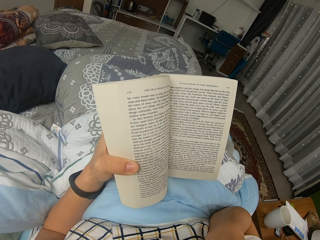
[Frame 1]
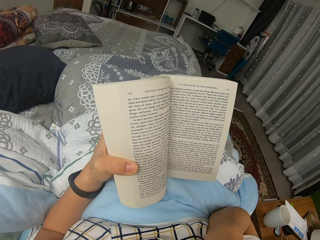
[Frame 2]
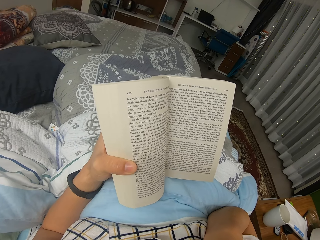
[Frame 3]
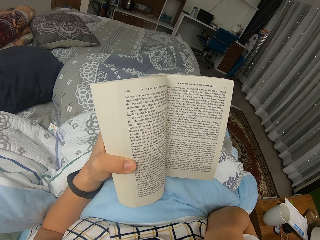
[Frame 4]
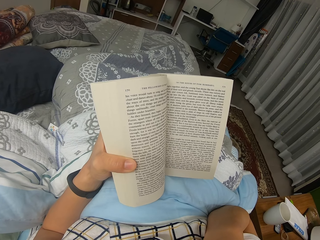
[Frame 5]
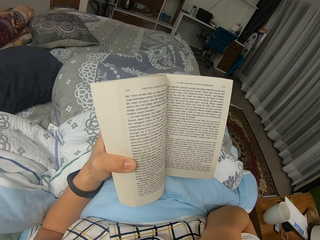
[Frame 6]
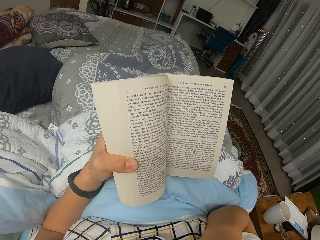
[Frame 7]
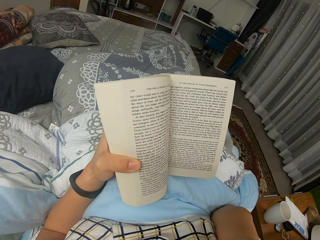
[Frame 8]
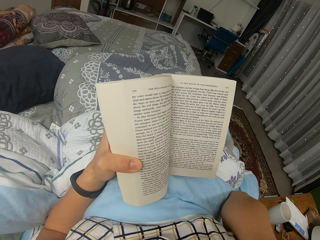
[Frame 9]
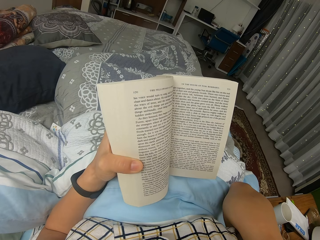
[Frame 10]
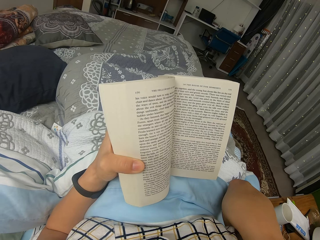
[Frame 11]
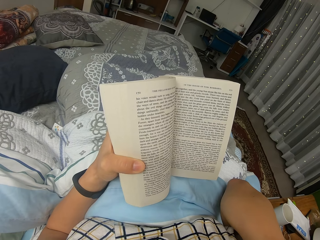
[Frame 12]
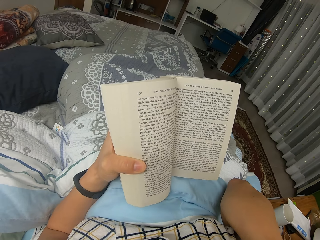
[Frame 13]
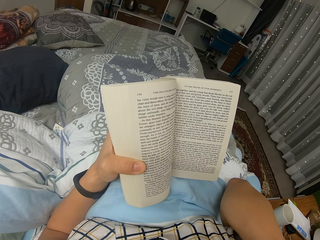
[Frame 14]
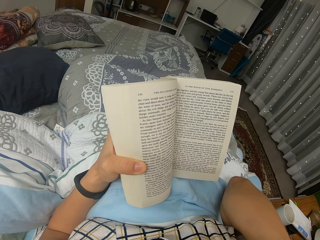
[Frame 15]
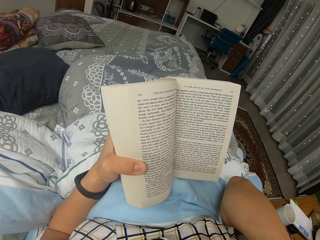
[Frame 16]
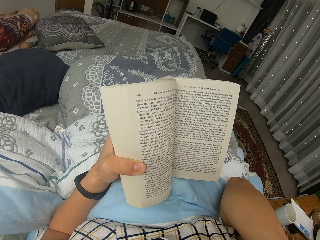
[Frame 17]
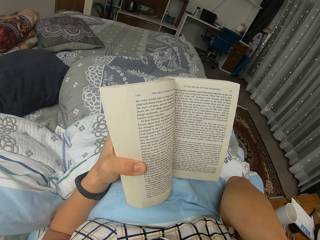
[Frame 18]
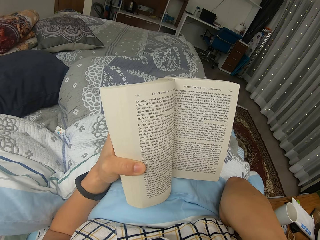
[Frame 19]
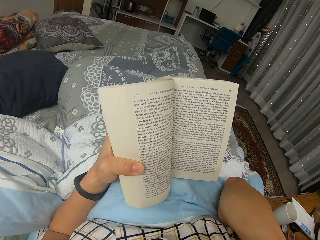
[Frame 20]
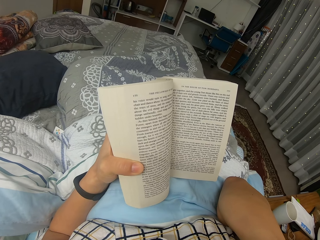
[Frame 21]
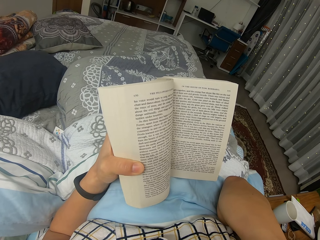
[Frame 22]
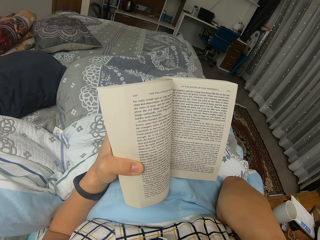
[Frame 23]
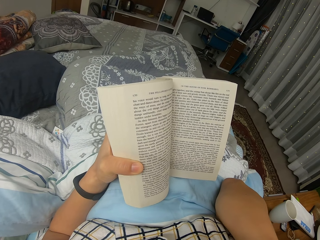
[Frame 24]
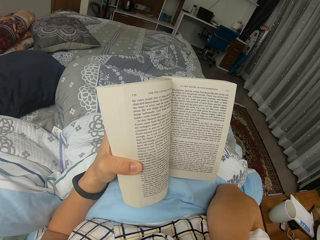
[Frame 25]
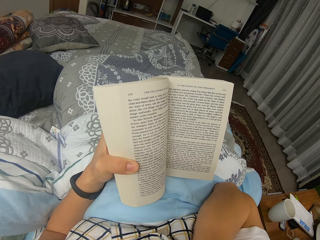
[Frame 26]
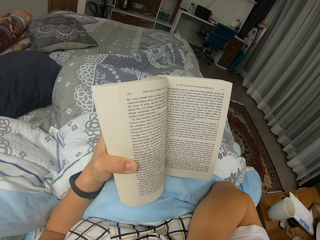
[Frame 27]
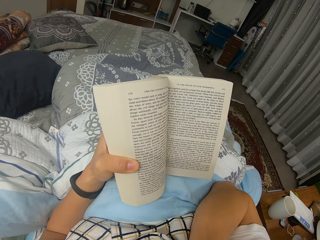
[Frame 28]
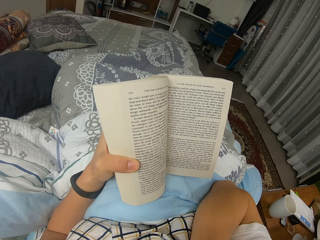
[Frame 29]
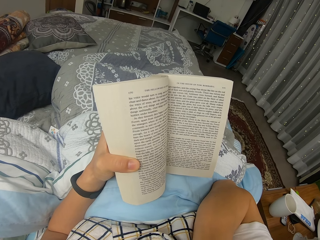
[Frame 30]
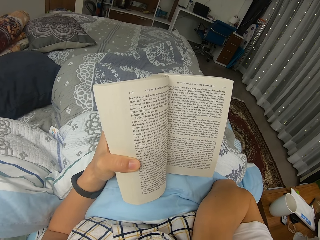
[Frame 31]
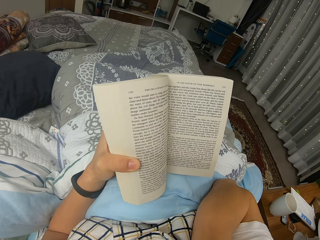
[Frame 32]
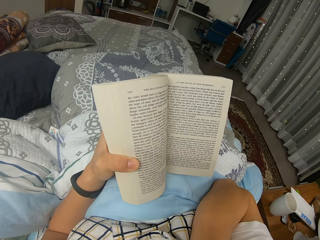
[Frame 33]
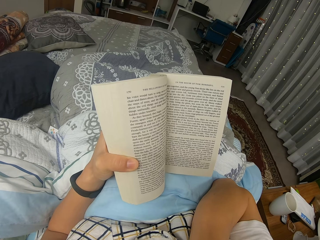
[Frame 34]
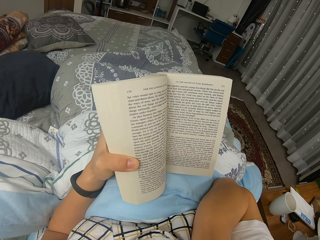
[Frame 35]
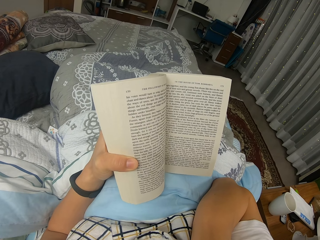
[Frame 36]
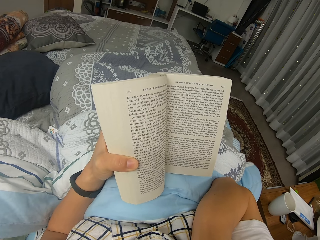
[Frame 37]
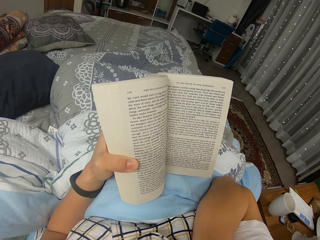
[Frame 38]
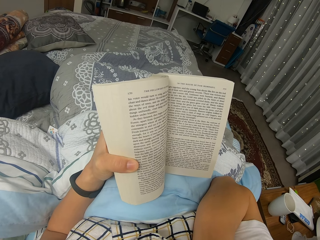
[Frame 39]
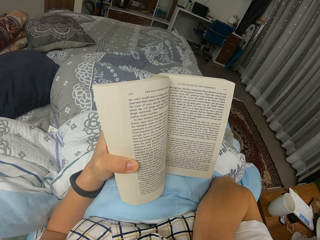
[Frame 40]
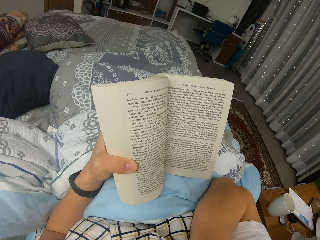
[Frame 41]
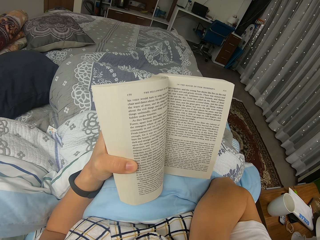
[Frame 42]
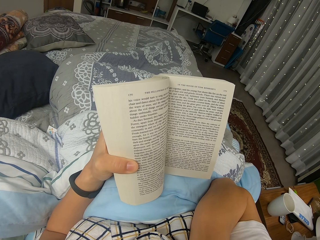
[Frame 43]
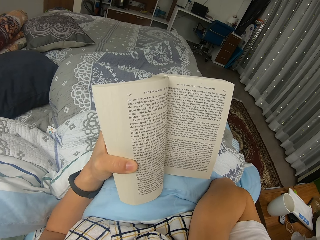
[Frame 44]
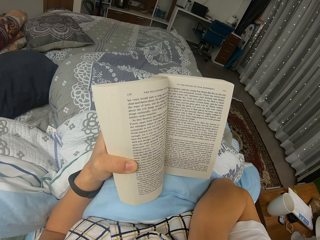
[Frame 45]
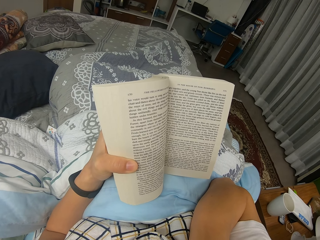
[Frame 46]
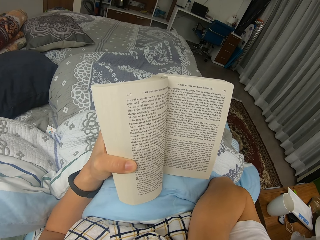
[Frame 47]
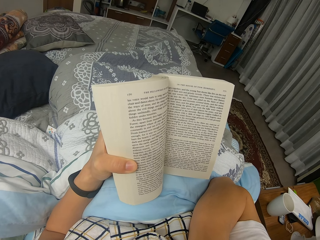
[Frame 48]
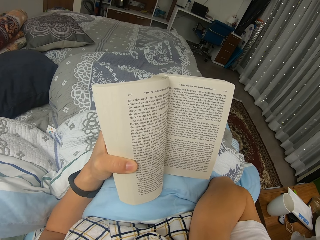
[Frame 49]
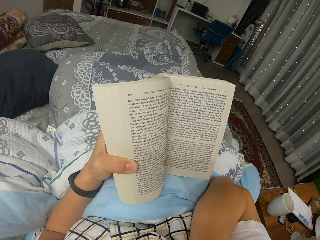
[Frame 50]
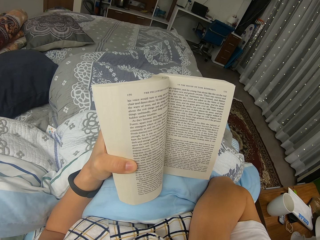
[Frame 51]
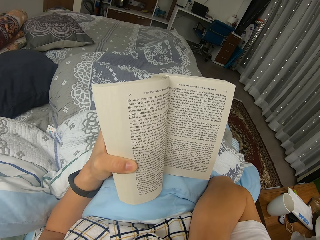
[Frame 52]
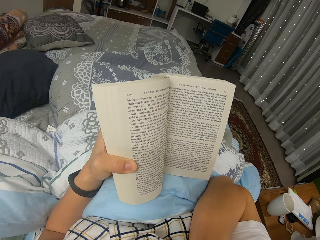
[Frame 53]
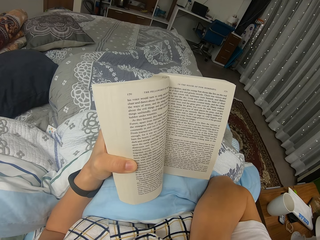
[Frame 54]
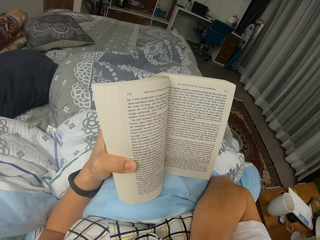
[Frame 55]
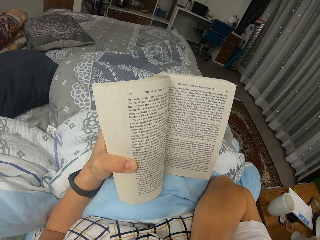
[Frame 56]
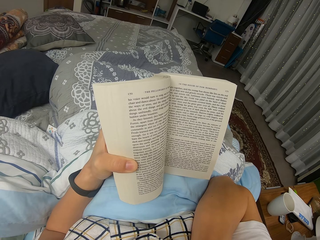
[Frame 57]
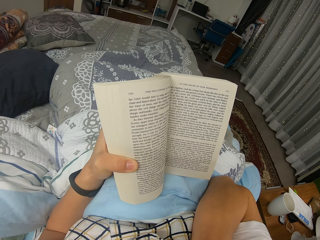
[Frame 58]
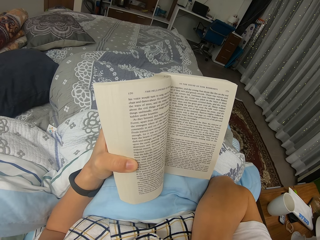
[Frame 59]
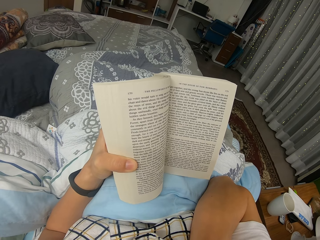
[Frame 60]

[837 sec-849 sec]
The camera wearer reads through the novel.

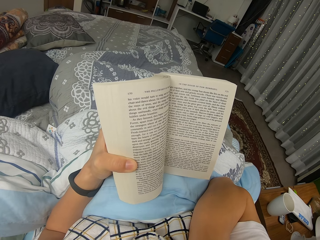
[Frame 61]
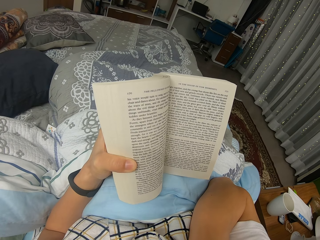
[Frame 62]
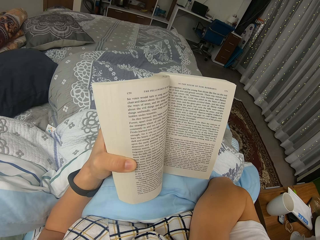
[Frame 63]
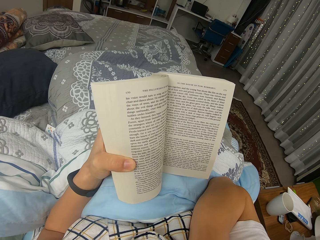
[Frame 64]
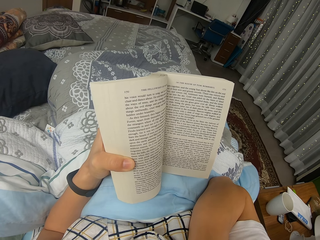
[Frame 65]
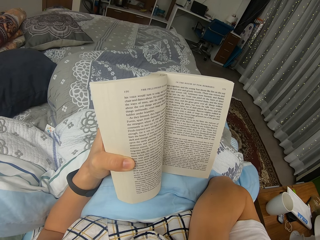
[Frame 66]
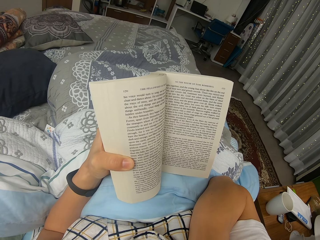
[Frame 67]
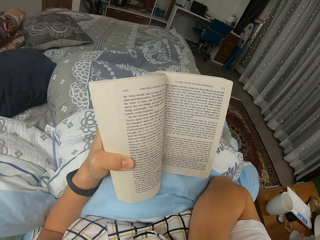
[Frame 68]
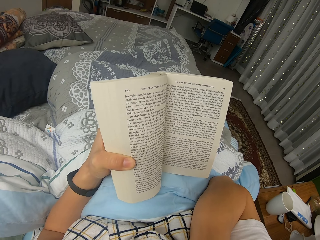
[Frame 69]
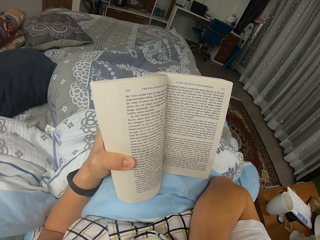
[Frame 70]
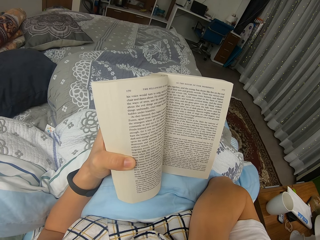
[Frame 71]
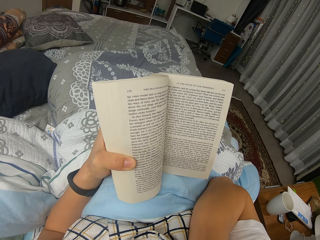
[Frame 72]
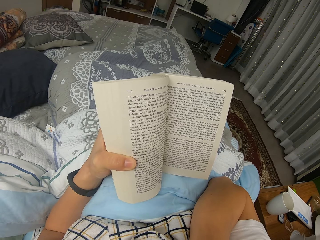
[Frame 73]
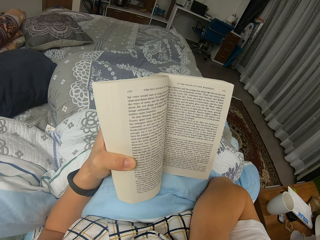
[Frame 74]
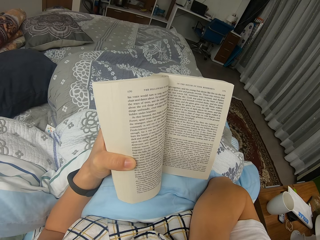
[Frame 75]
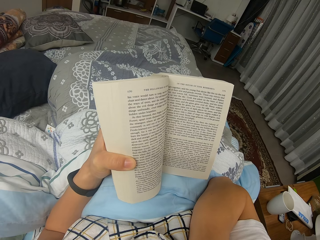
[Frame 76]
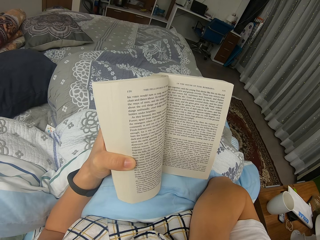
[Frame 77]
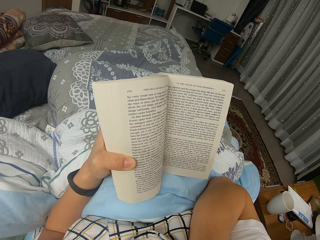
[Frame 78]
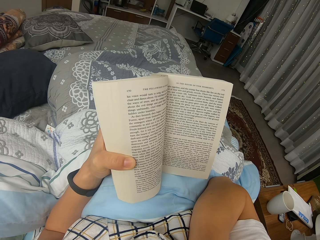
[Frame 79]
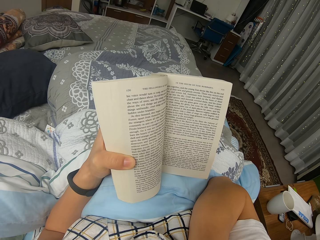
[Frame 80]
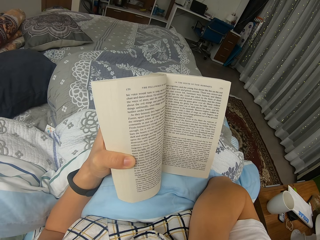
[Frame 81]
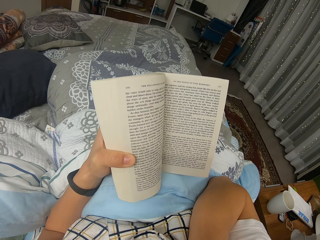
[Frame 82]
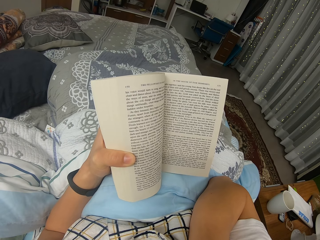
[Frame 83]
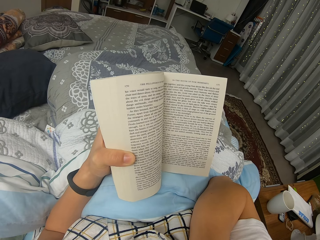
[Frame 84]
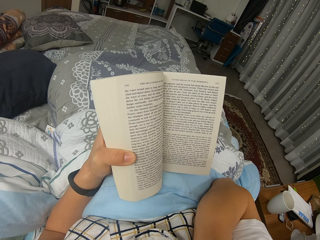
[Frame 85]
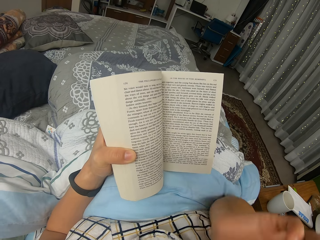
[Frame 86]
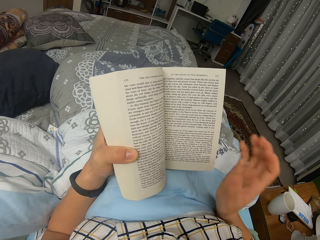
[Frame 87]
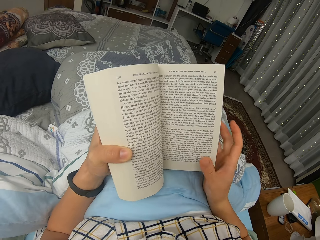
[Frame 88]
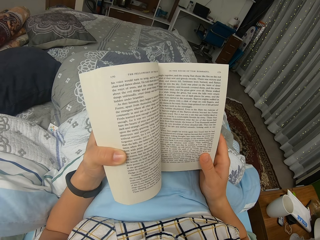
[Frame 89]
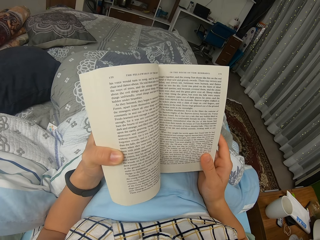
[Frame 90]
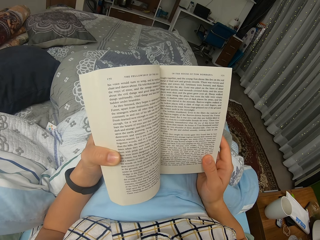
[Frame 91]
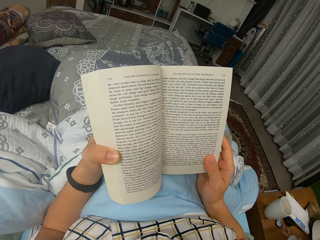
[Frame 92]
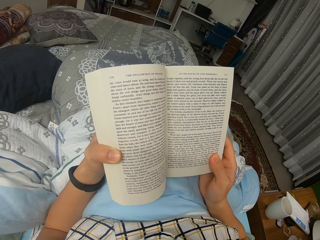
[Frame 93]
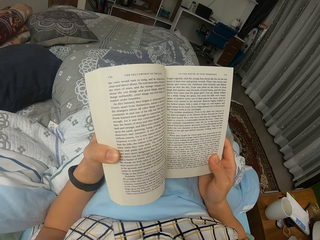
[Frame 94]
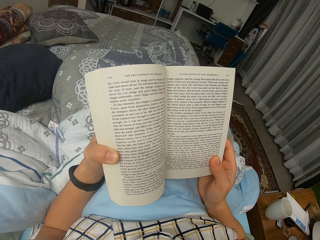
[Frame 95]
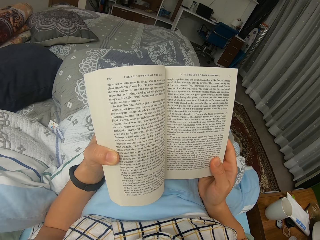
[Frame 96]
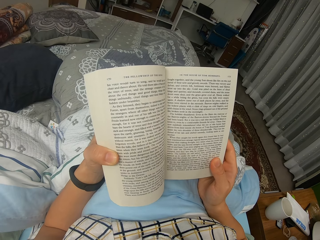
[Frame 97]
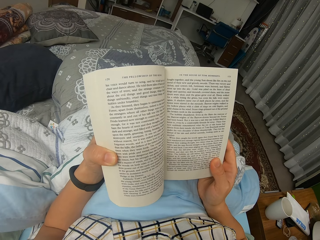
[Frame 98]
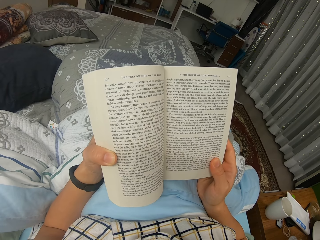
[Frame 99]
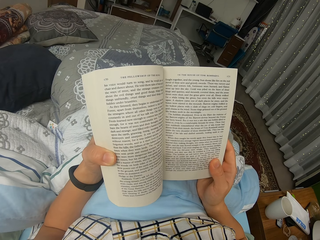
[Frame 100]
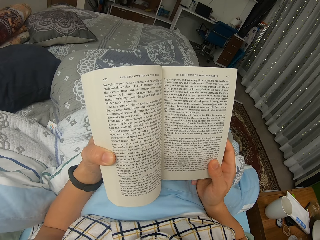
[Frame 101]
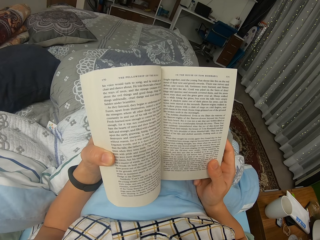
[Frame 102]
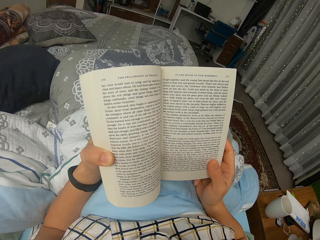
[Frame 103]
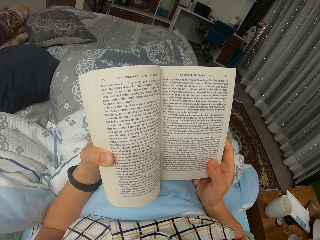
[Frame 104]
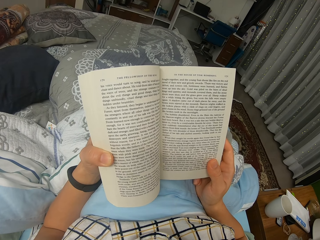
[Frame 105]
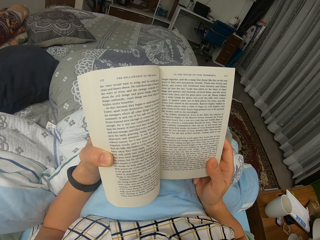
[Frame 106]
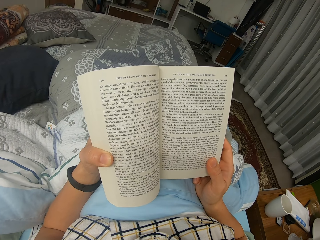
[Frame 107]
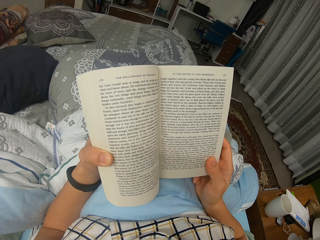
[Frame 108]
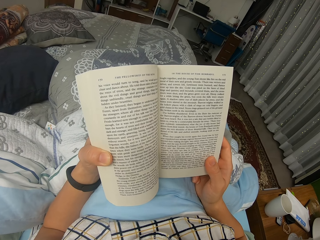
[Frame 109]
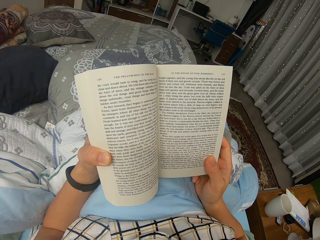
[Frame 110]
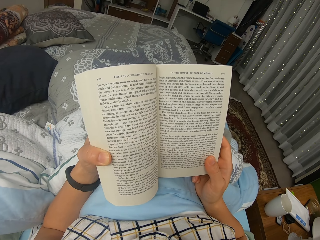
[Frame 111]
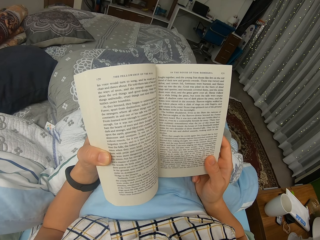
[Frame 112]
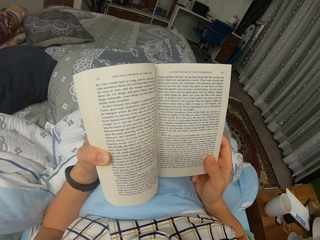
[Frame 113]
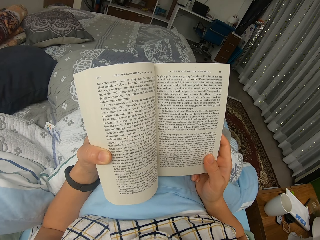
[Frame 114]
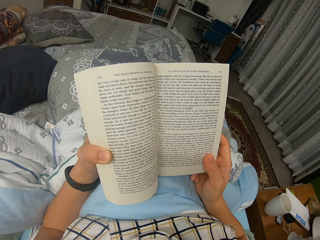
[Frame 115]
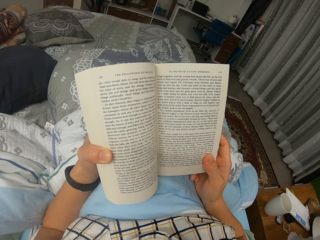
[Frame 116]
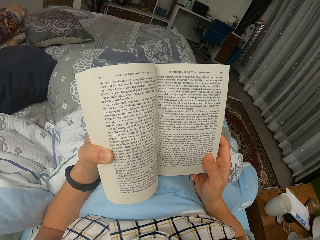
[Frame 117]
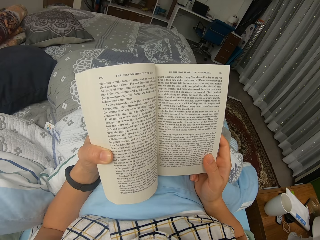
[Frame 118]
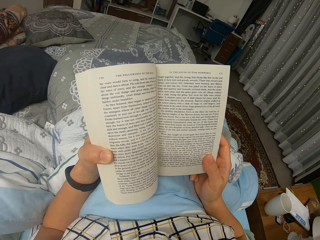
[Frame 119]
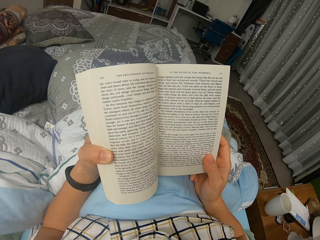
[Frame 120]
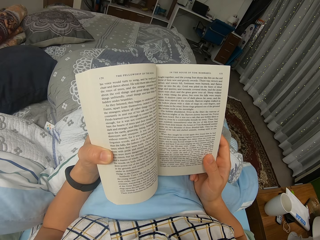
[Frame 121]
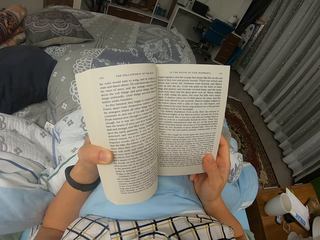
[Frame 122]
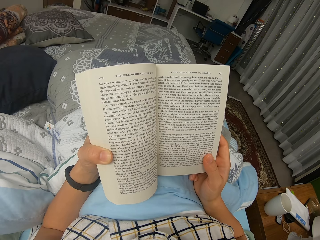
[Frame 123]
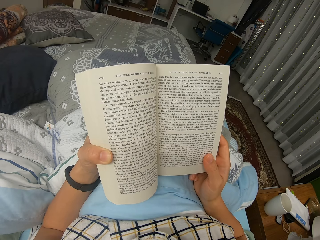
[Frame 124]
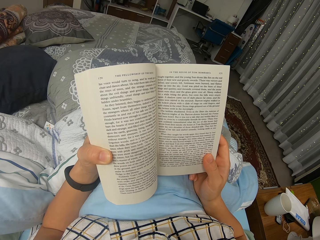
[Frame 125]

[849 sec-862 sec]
The camera wearer moves their right hand. They read through the novel. They hold the book. They read through the novel again.
